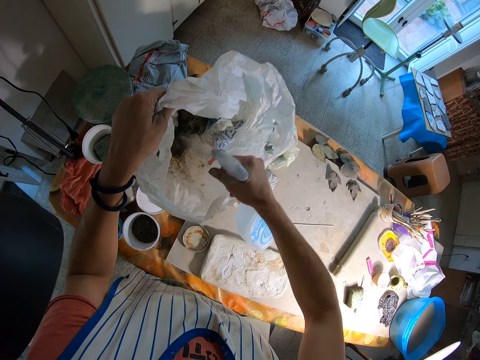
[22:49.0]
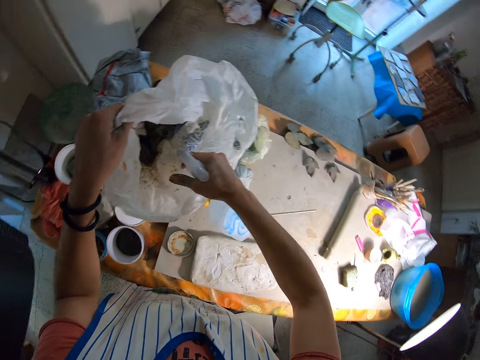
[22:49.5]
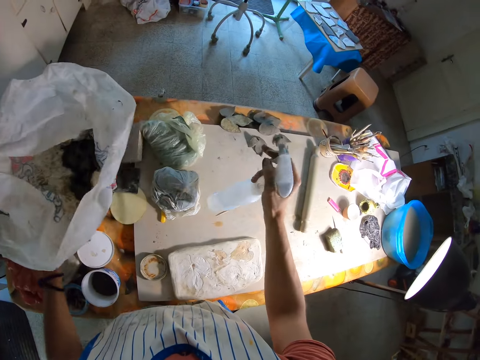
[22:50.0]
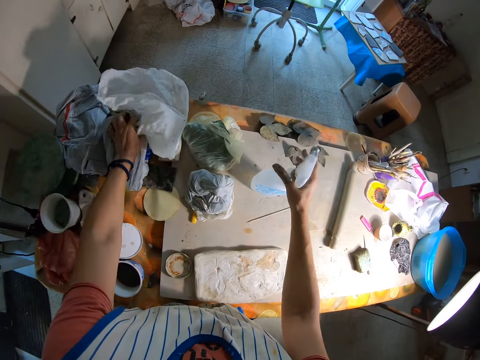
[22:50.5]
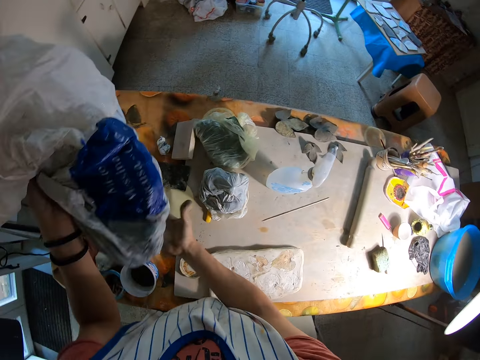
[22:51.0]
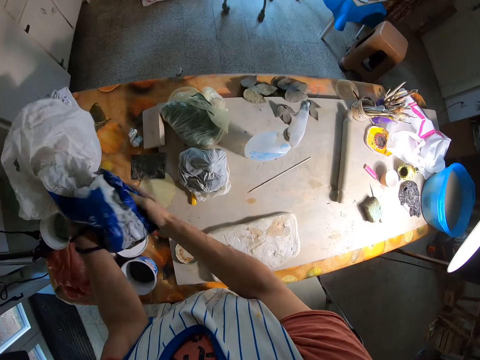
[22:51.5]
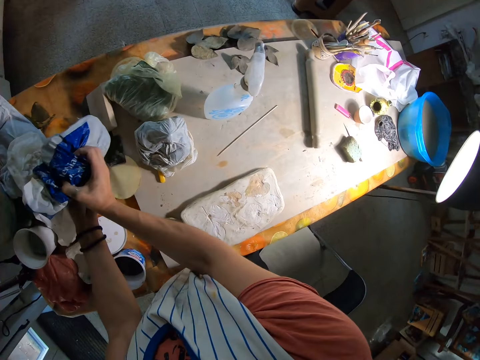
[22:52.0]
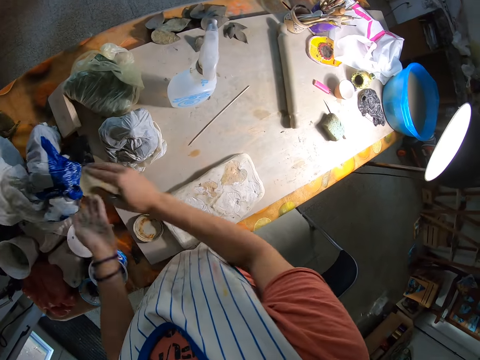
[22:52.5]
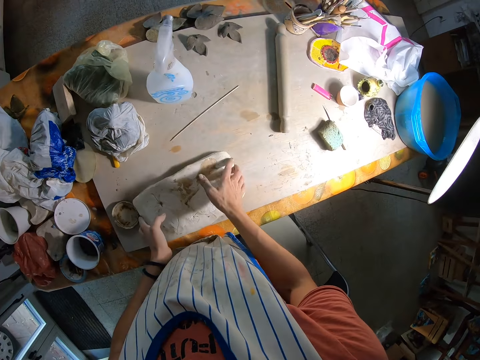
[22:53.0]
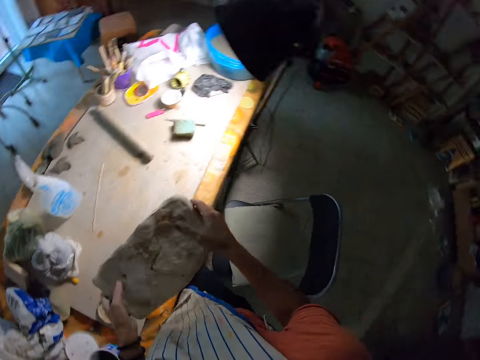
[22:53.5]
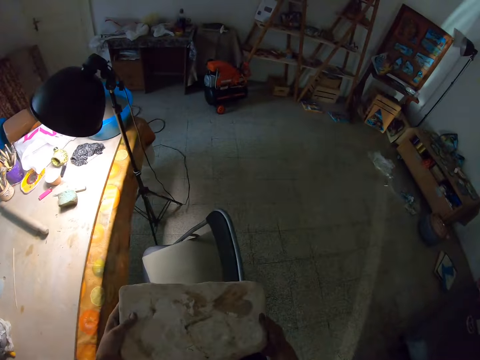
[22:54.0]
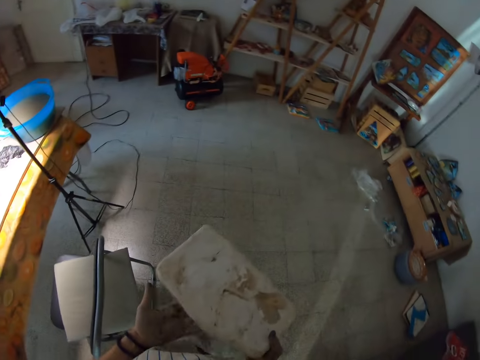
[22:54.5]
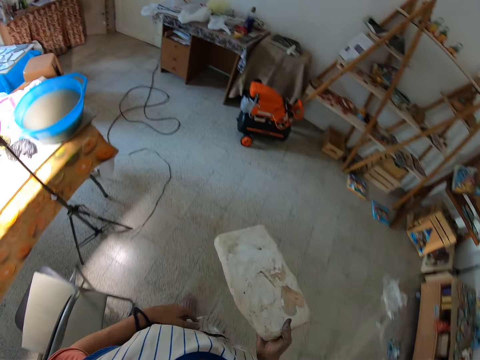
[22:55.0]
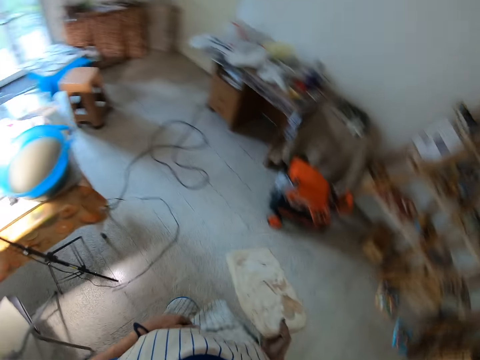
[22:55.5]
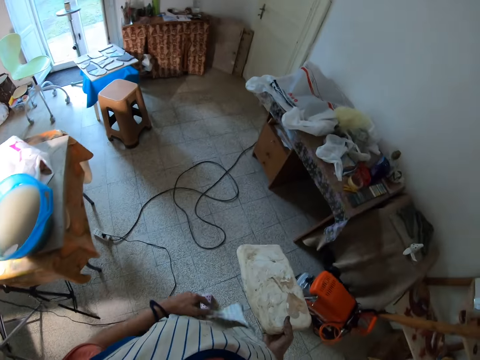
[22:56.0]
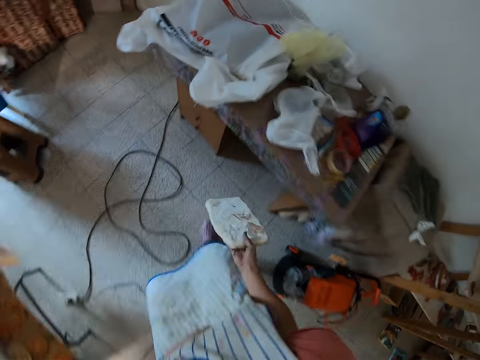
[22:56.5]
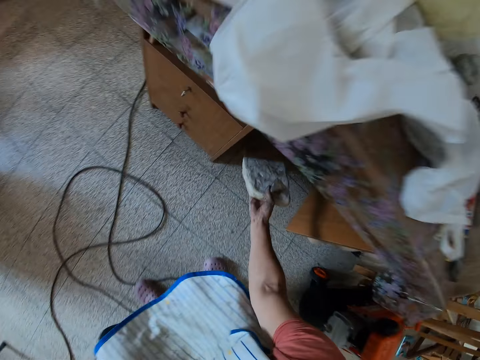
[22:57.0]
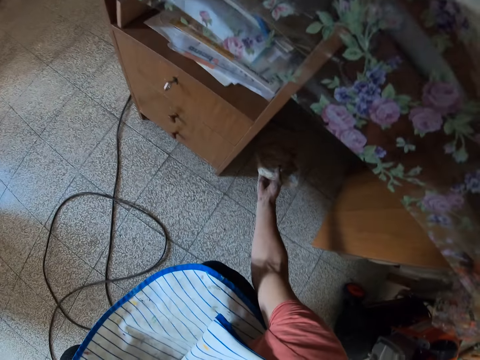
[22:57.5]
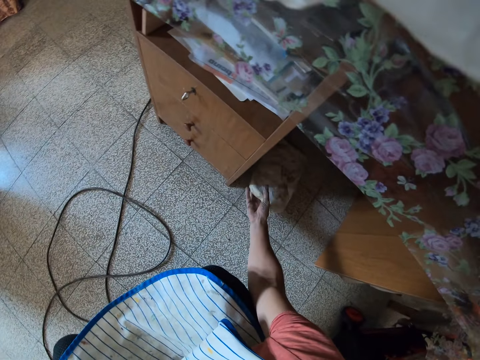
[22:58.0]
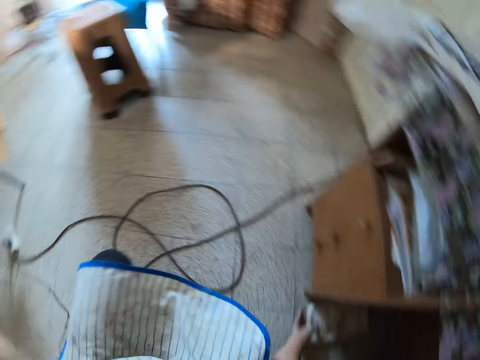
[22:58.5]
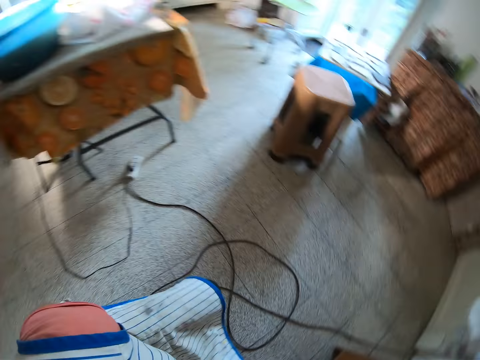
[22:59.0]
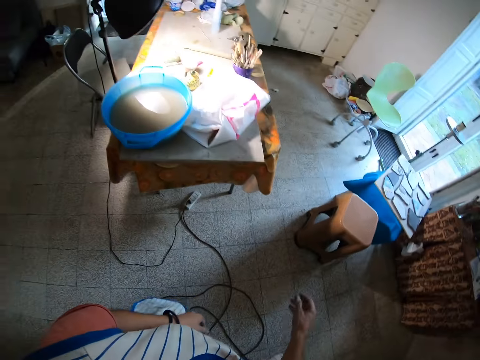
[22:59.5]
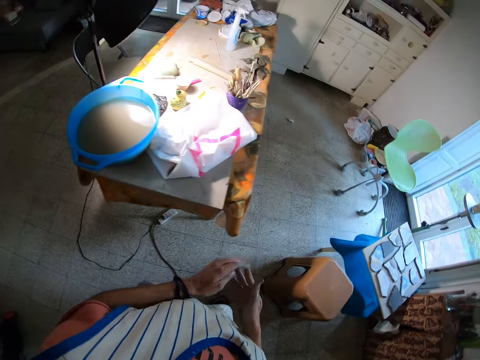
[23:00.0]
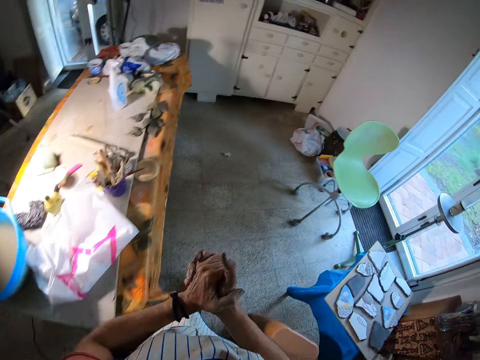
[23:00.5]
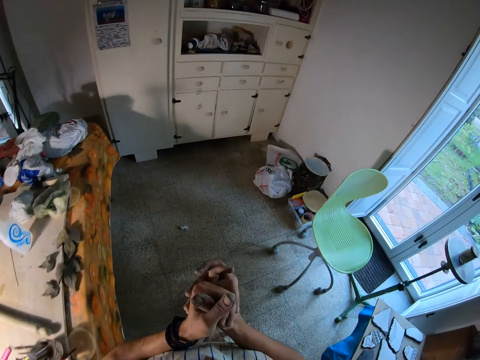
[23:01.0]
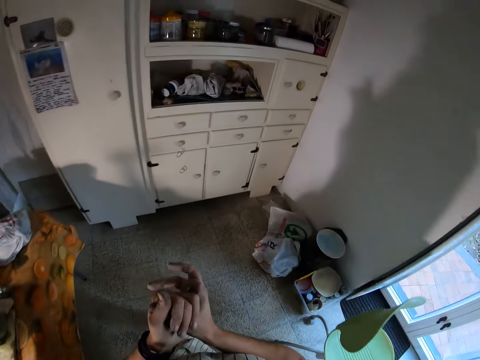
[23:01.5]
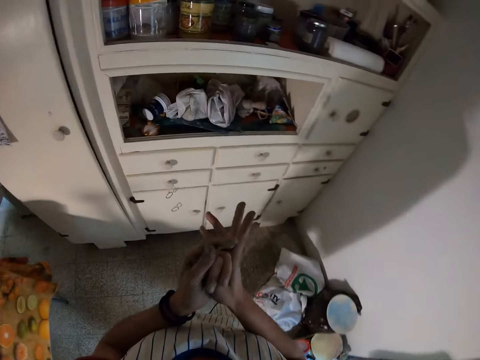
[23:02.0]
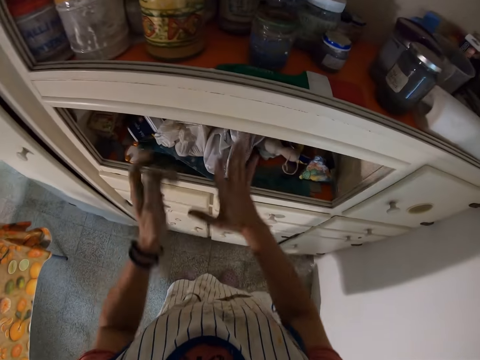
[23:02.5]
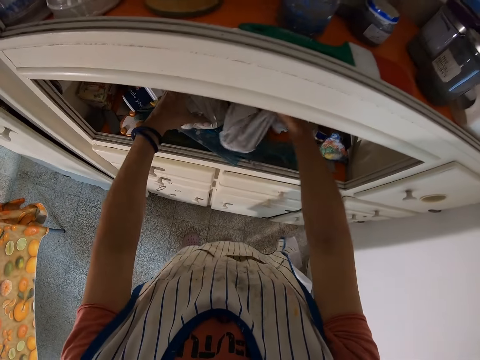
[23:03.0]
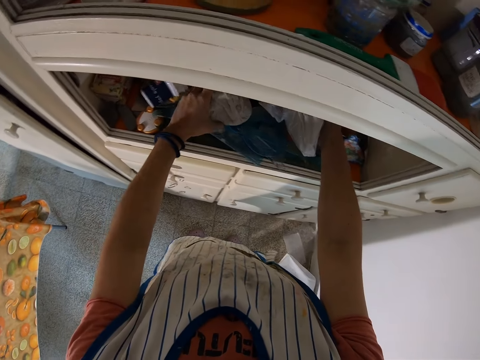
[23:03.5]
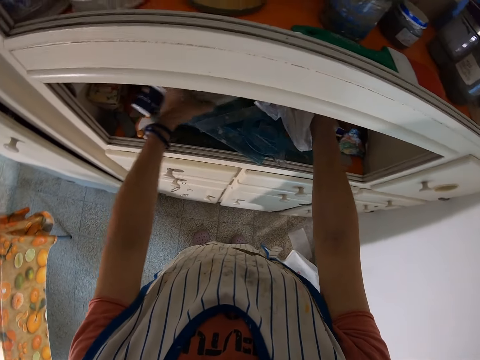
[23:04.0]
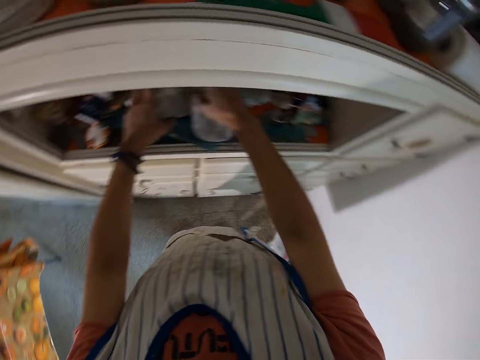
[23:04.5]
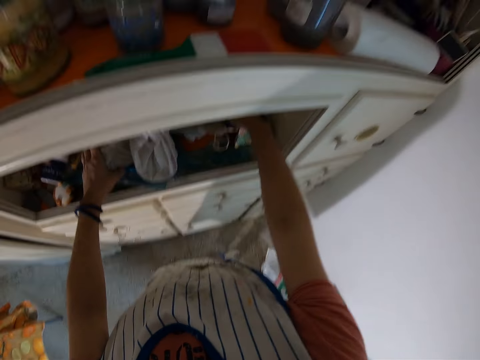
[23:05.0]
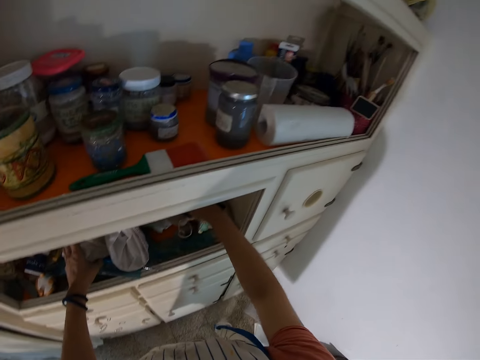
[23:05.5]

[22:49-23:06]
The camera wearer drops the spray bottle on the table with their right hand. They carry the plastic bag up with their left hand. They fold a paper bag with their hands. They tie the plastic bag with both hands. They drop the plastic bag on the table. They lift a white clay from the table with both hands. They walk towards a table. They drop the white clay under the table with their right hand. They rub their hands. They walk towards the shelf. They touch papers in a cabinet. They adjust the plastic bag in the shelf with both hands.

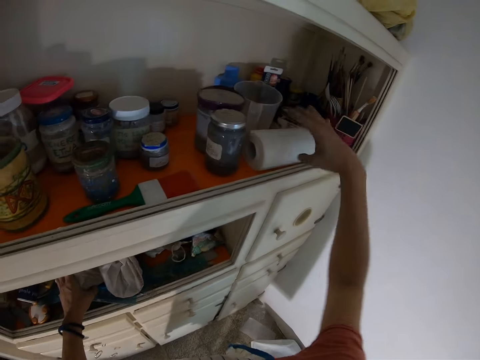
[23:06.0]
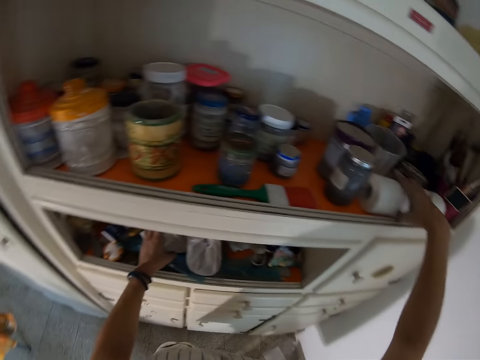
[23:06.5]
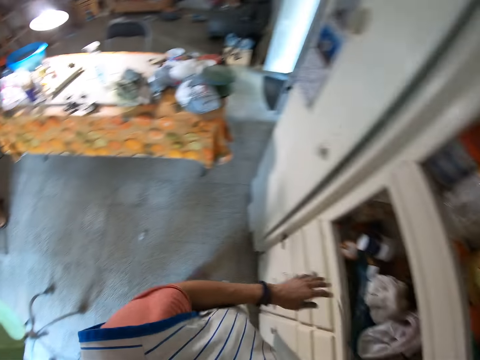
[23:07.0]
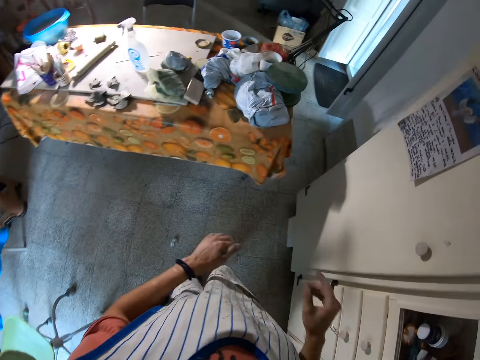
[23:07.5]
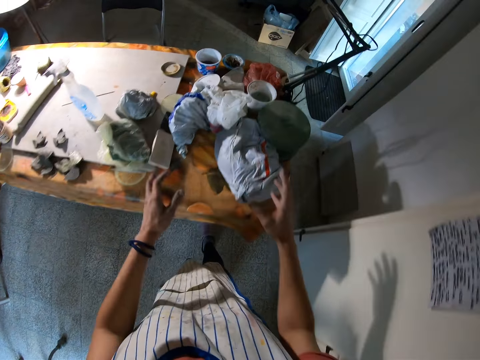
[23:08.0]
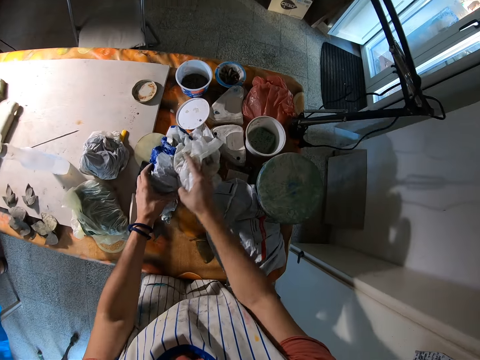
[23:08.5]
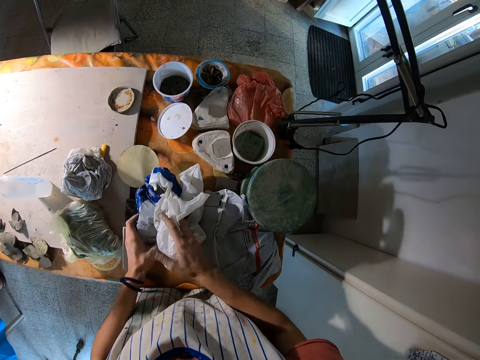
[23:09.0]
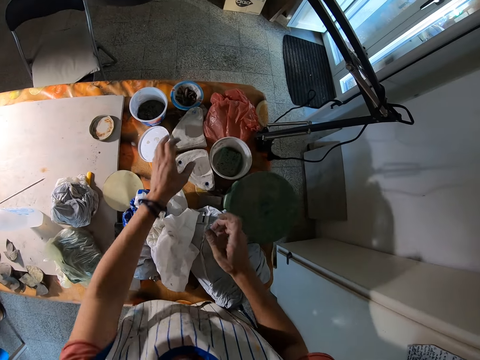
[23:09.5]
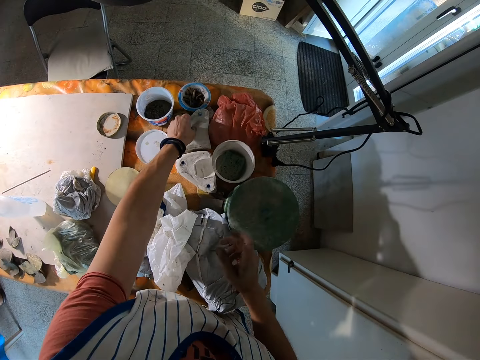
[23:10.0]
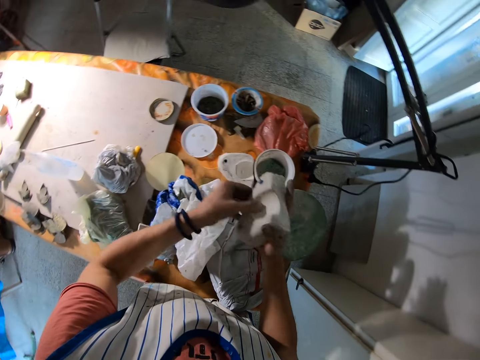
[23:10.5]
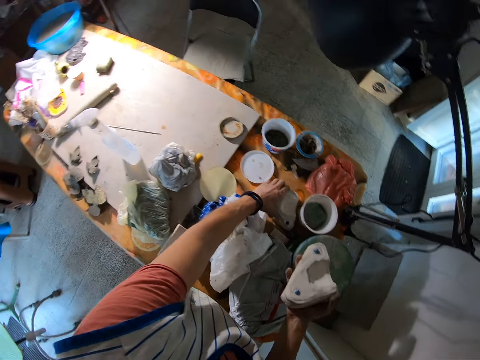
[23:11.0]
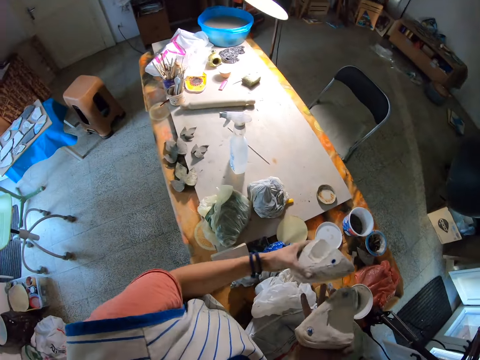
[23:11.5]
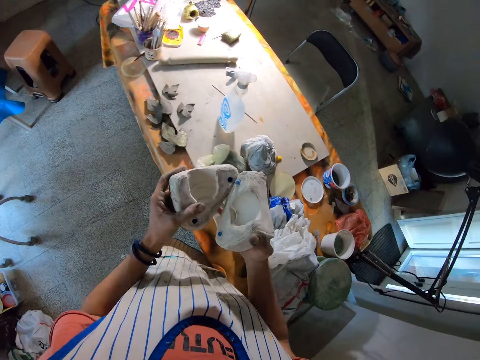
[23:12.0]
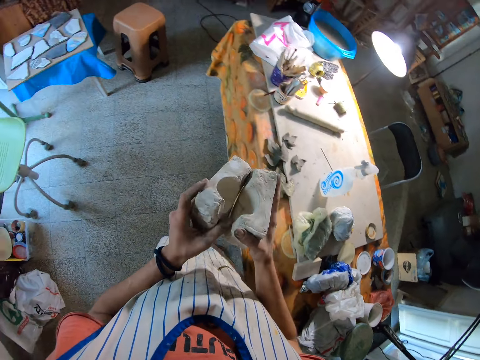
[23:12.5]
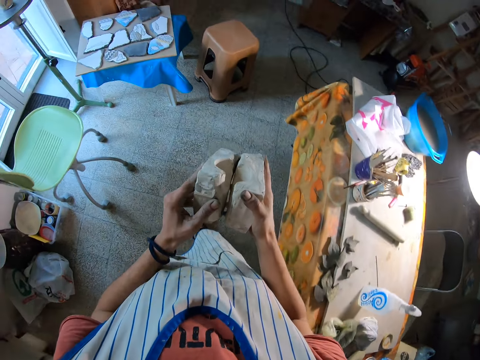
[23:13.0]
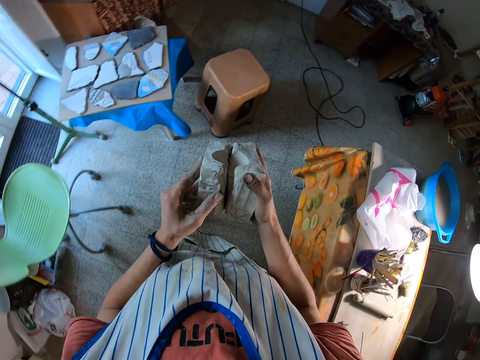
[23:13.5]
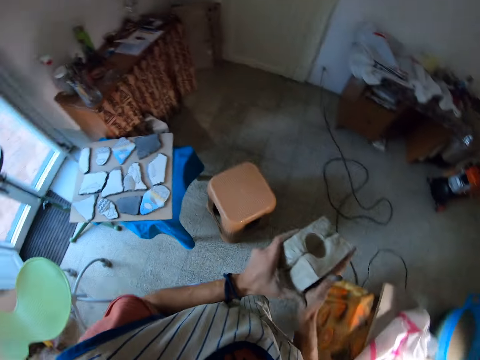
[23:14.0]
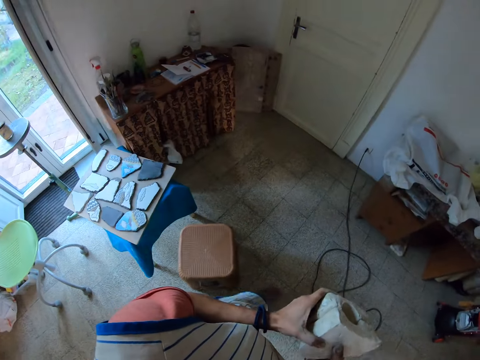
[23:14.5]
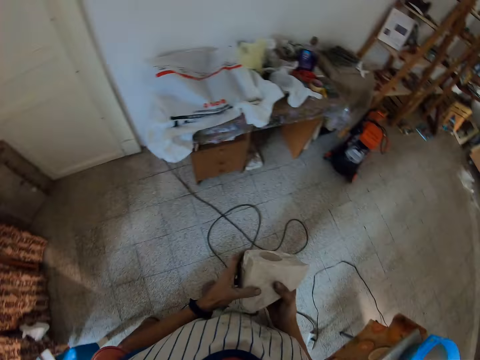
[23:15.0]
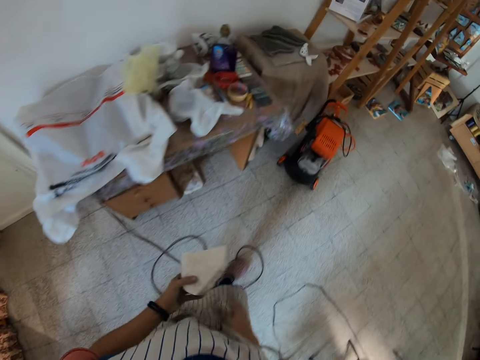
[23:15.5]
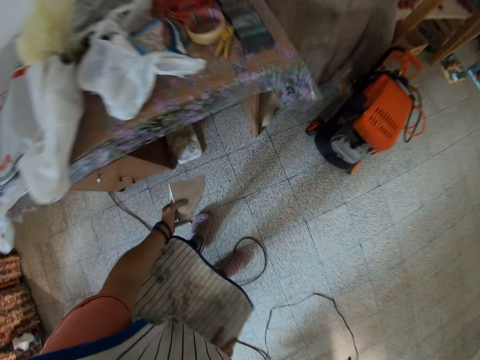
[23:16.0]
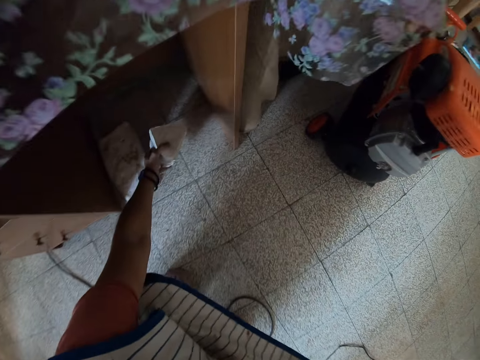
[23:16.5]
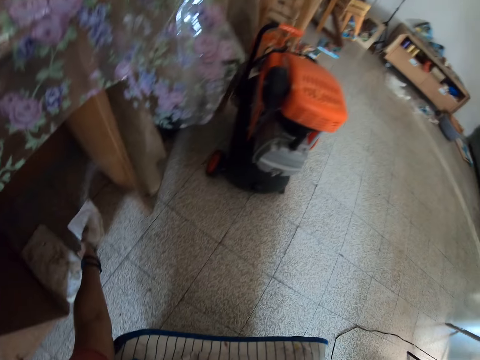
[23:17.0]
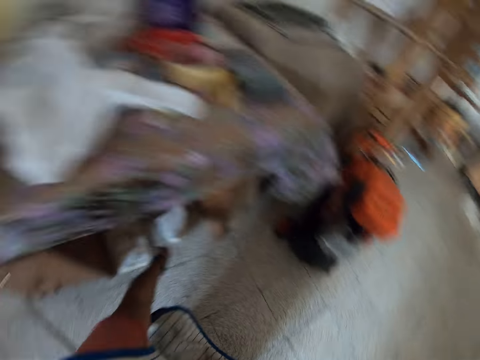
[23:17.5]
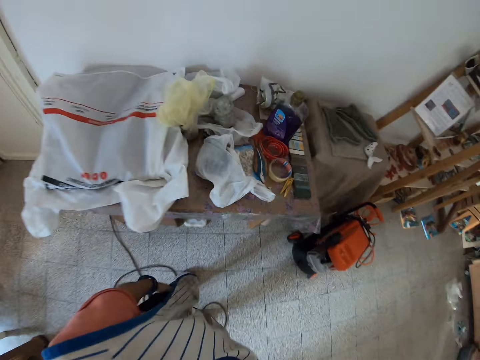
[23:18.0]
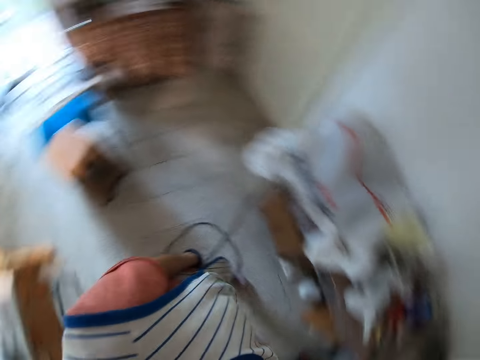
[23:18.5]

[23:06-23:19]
The camera wearer touches a tissue paper. They walk towards the table. They touch paper bags on the table. They adjust the plastic bag on the table with both hands. They pick the white clay from the table with both hands. They walk towards the table. They drop the white clay under the table.
